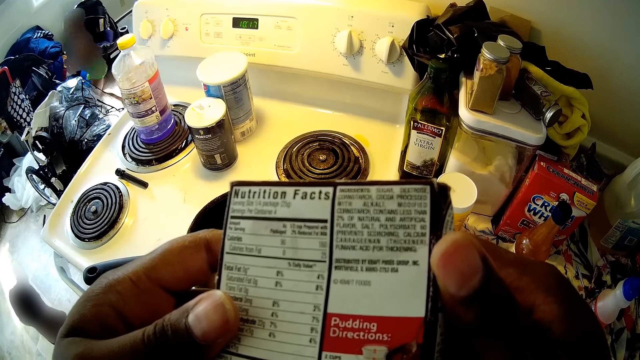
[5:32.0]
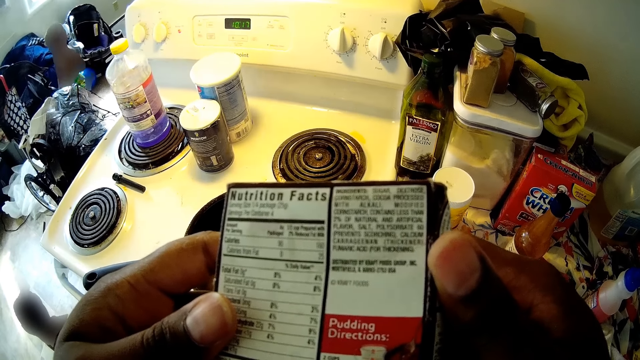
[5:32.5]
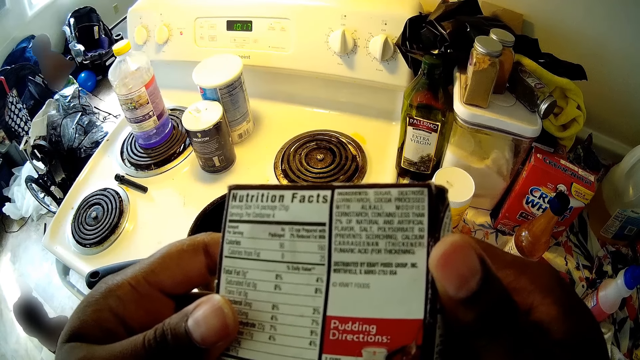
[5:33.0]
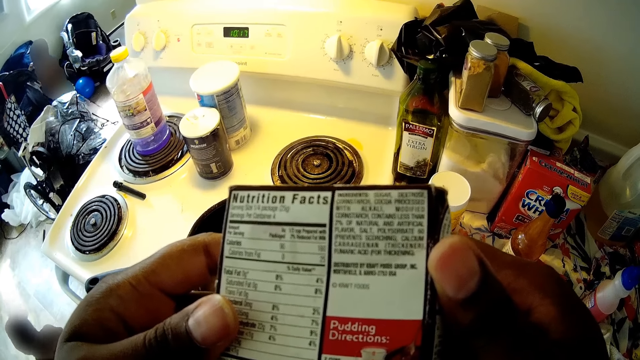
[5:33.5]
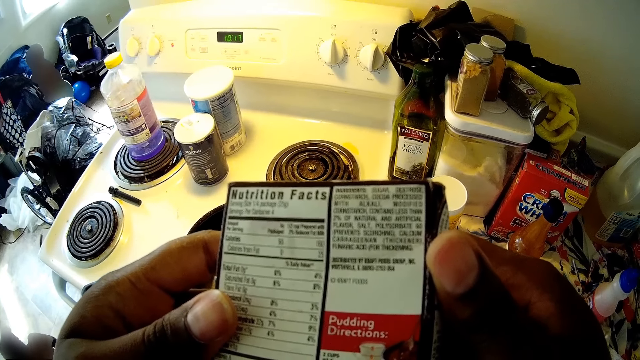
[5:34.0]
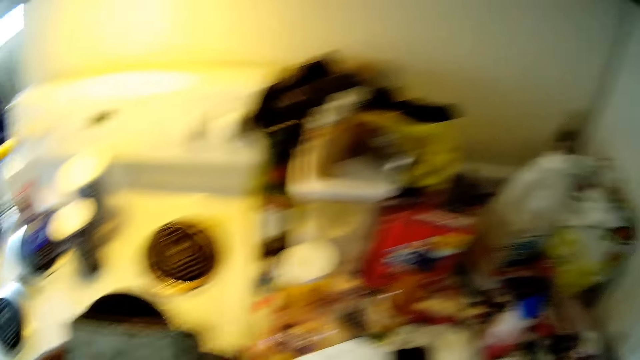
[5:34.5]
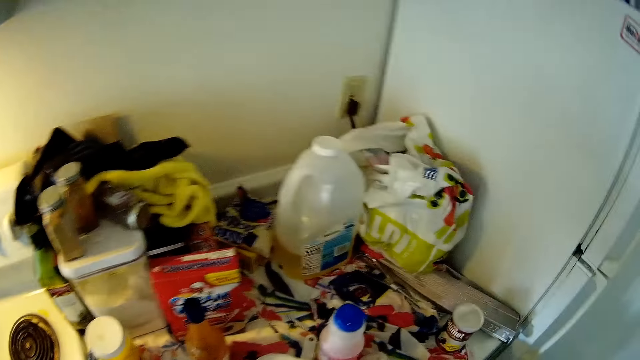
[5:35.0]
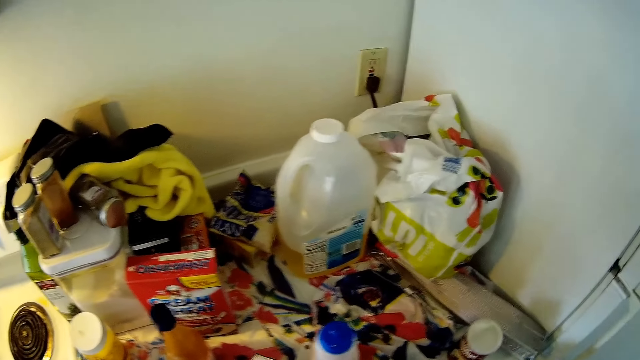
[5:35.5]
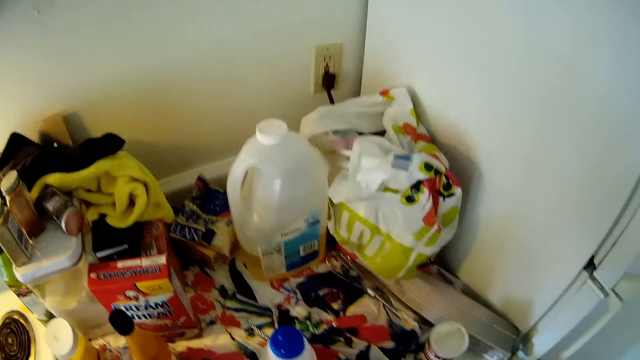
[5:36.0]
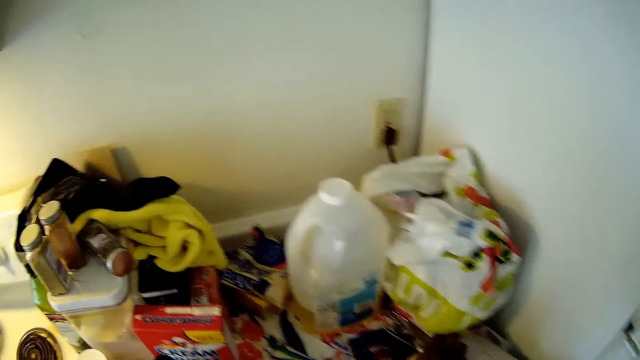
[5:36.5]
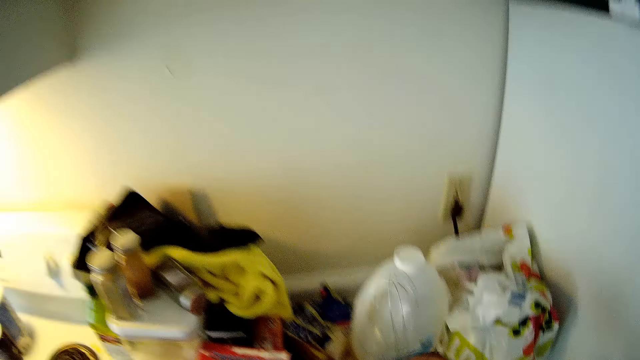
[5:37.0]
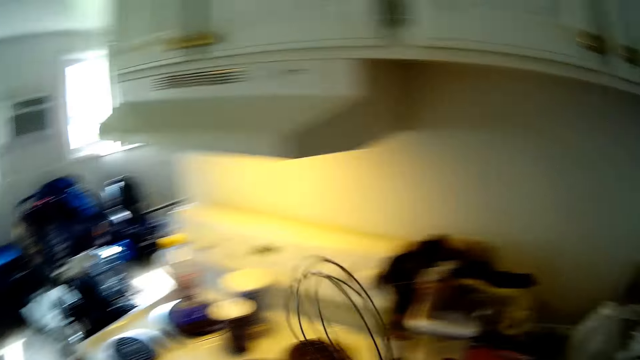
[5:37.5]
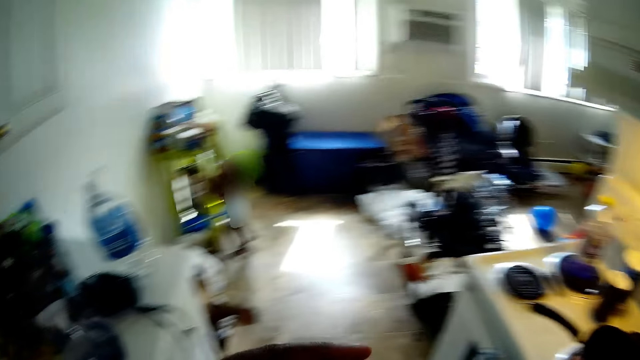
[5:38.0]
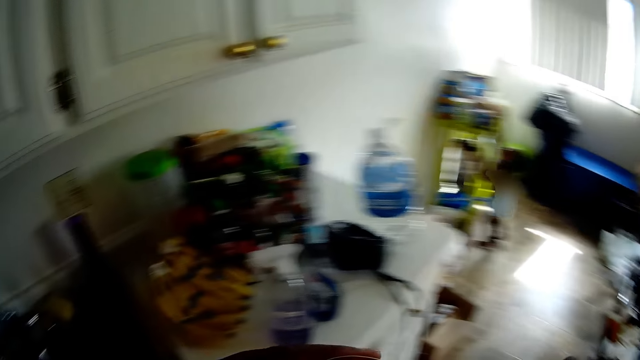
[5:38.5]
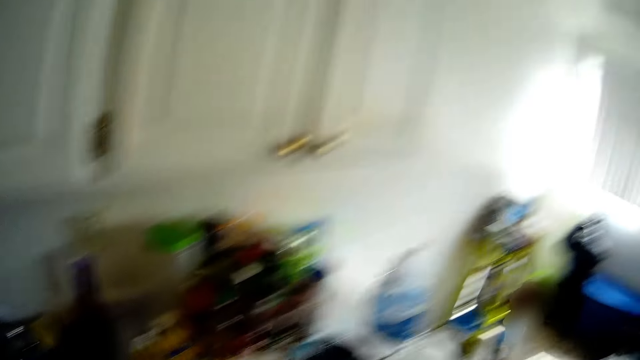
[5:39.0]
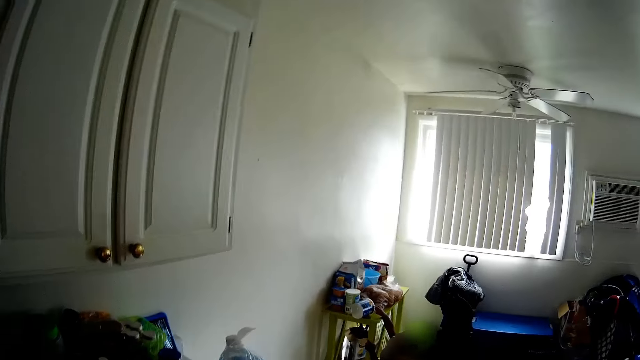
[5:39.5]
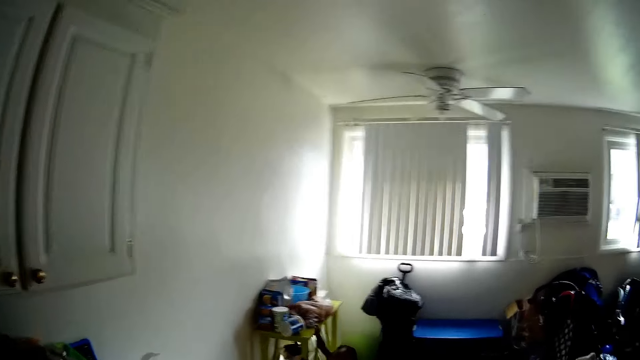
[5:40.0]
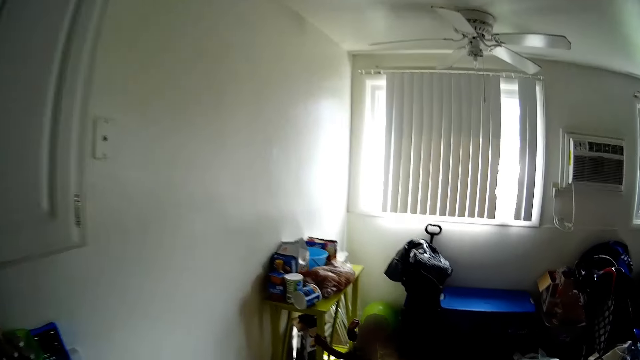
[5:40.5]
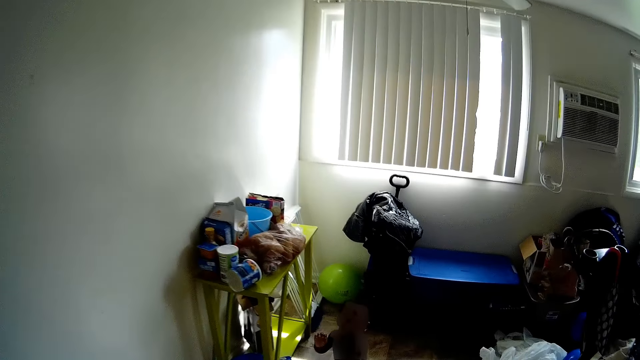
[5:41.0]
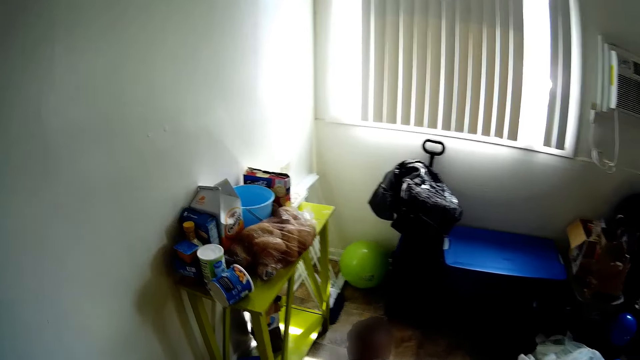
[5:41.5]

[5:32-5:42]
The camera wearer picks up a whisk on the cabinet slab with her right hand. She turns. She interacts with the child. She talks to the child.

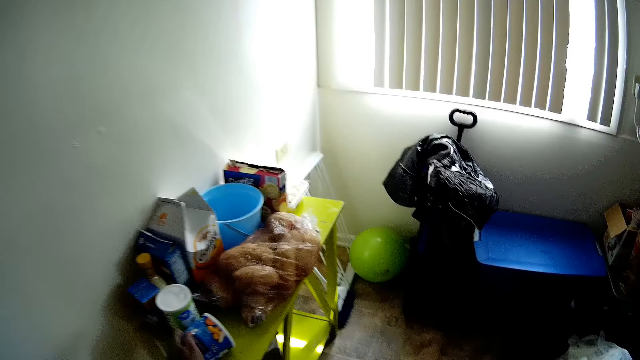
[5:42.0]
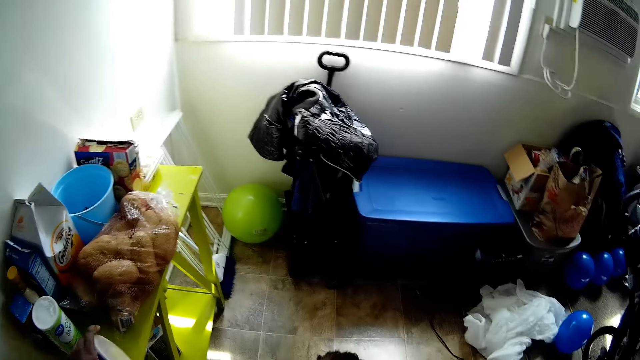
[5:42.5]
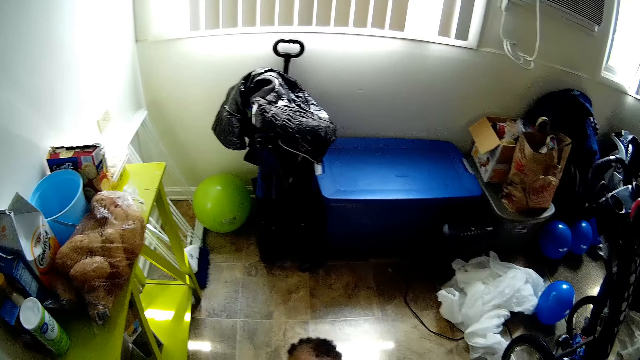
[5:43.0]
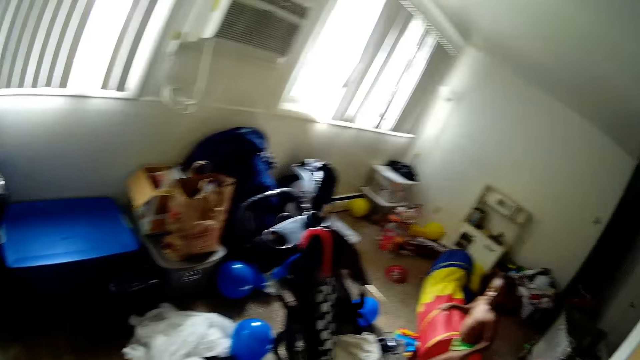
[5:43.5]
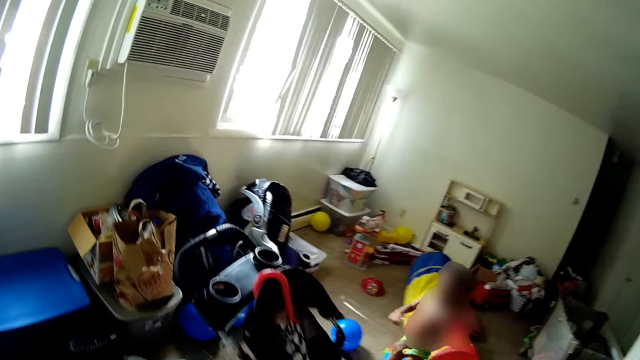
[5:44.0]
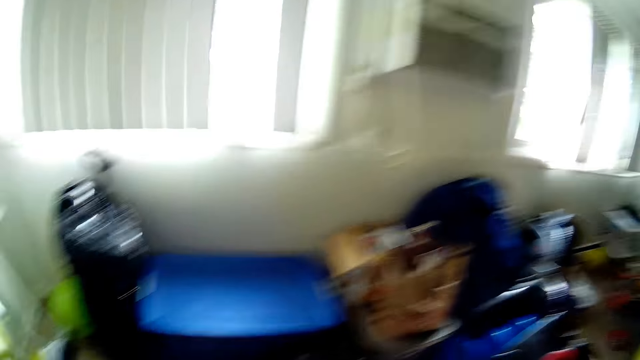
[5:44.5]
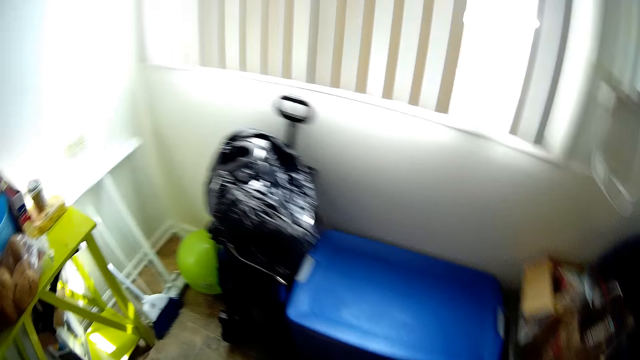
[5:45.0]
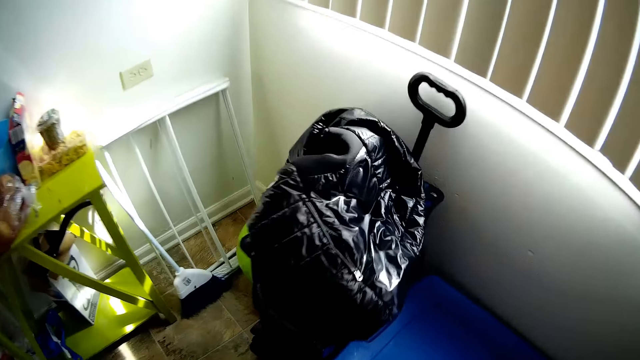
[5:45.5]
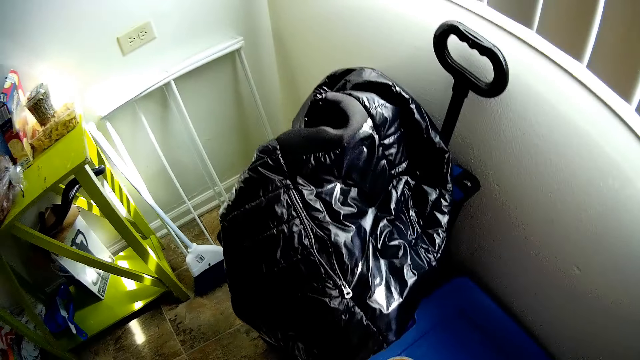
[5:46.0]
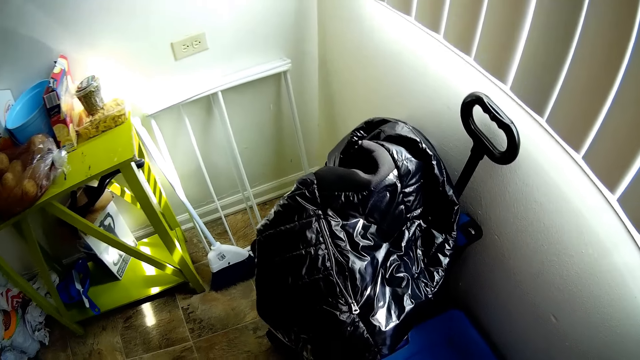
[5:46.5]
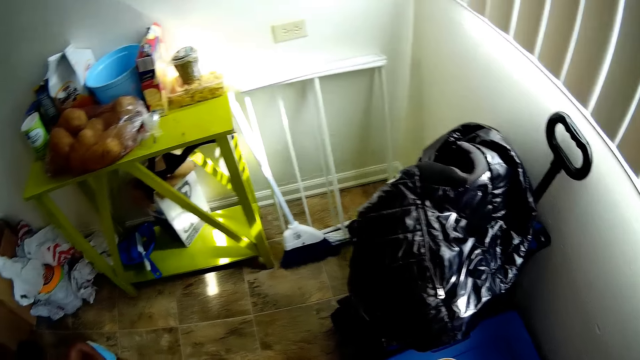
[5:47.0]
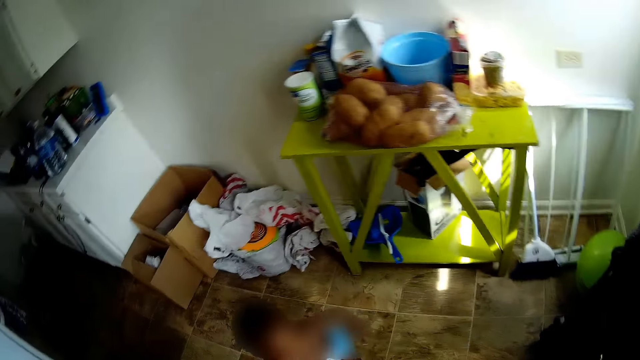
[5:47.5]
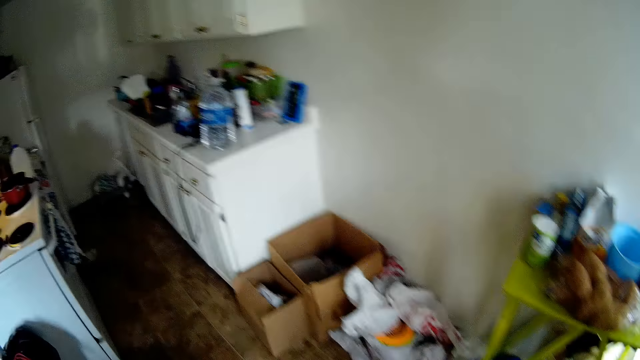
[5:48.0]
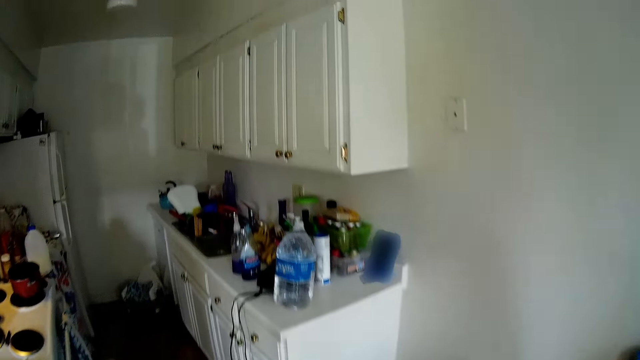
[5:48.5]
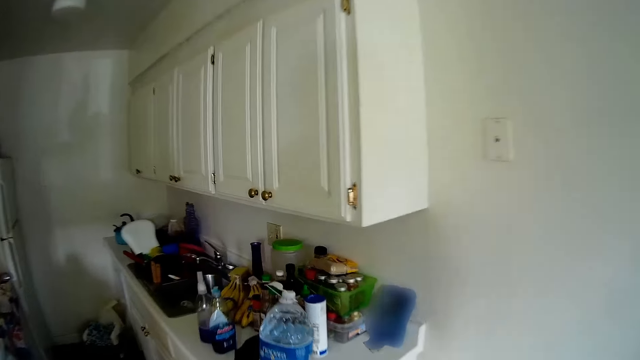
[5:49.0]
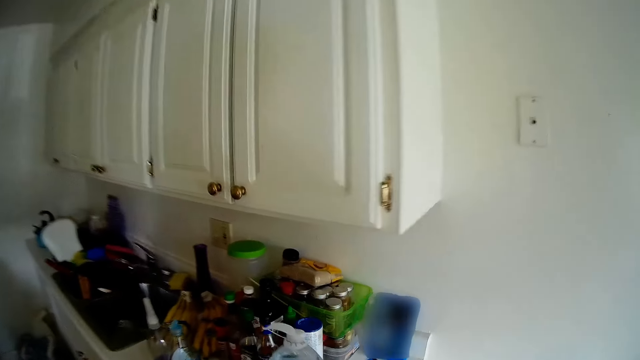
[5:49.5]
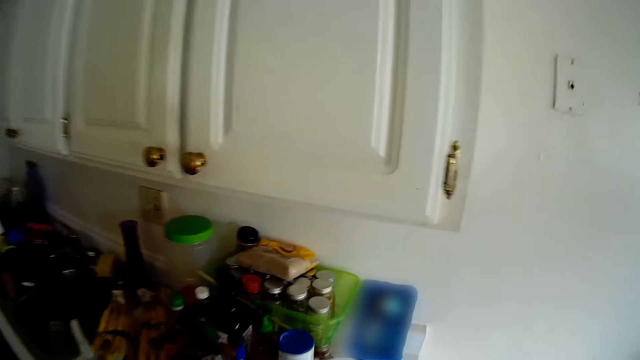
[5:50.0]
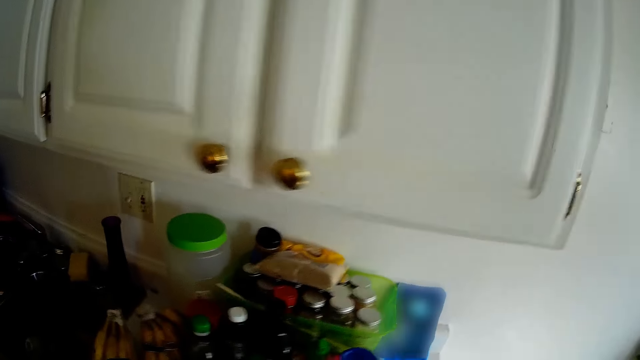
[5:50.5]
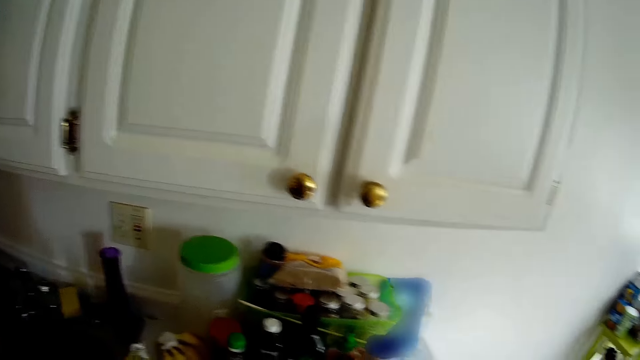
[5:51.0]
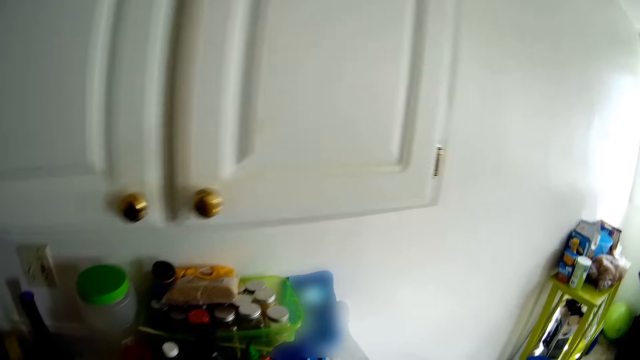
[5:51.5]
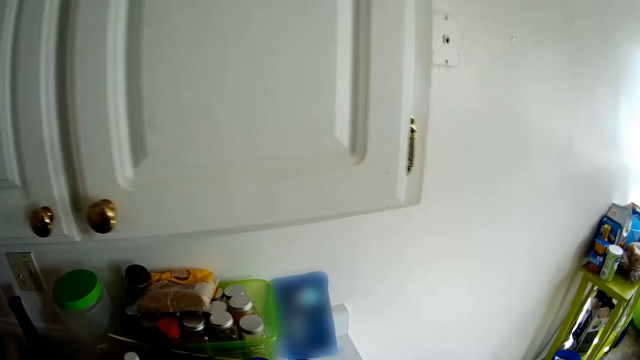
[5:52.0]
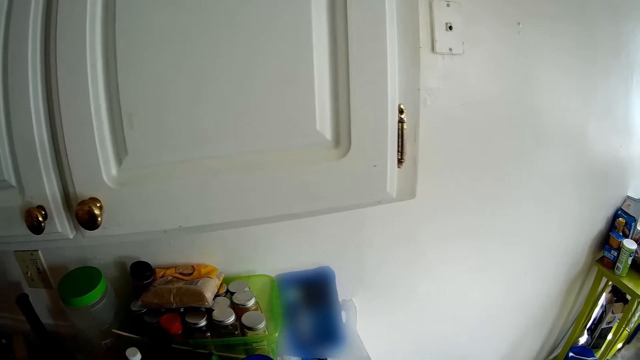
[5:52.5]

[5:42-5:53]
The camera wearer picks up a cup from a table with her left hand. She interacts with the child. She interacts with another child. She walks. She looks at the phone.
